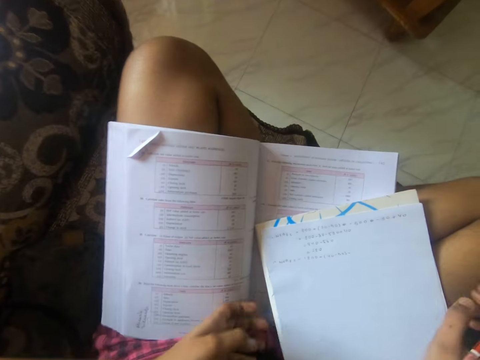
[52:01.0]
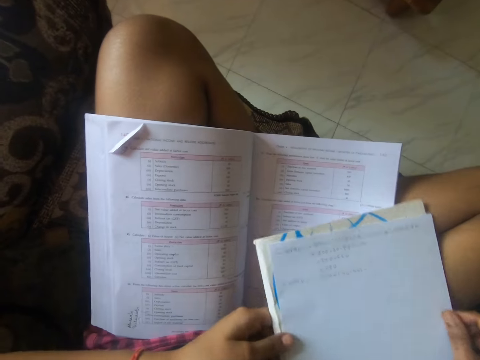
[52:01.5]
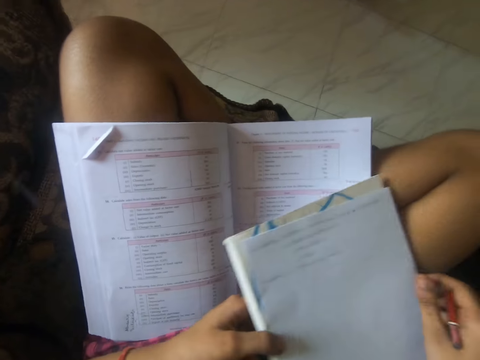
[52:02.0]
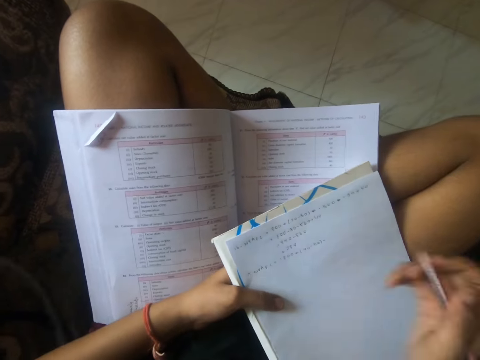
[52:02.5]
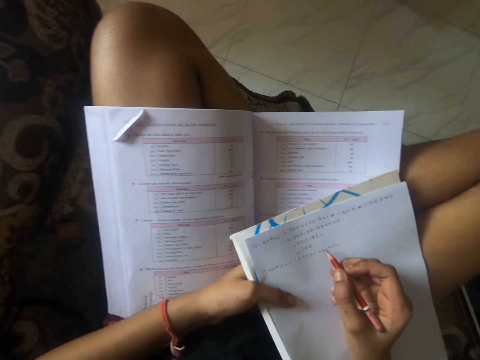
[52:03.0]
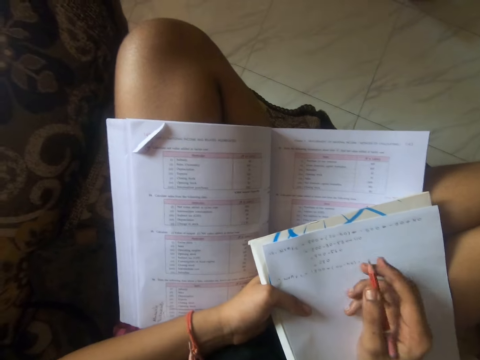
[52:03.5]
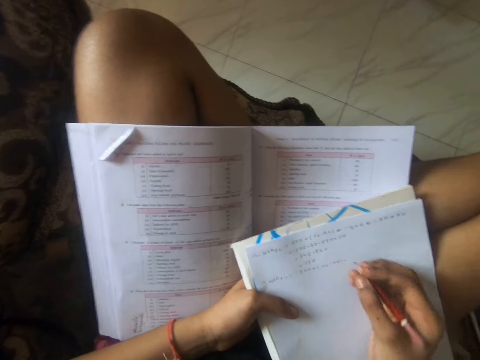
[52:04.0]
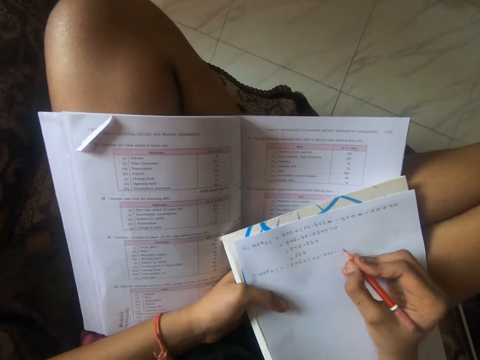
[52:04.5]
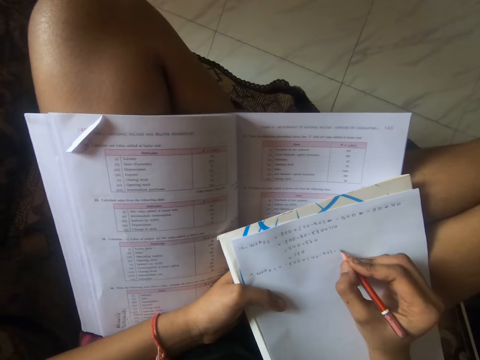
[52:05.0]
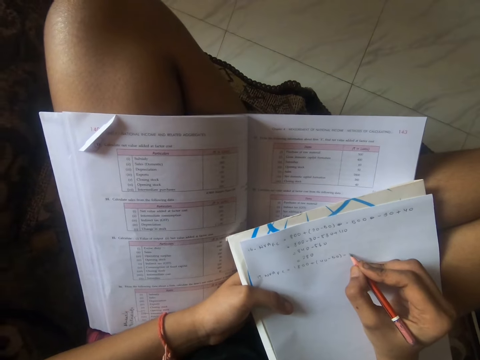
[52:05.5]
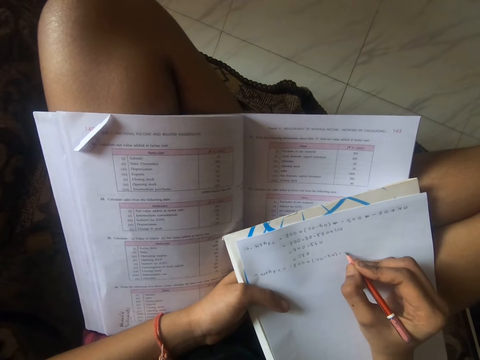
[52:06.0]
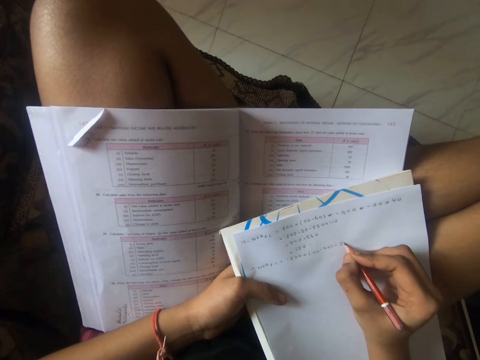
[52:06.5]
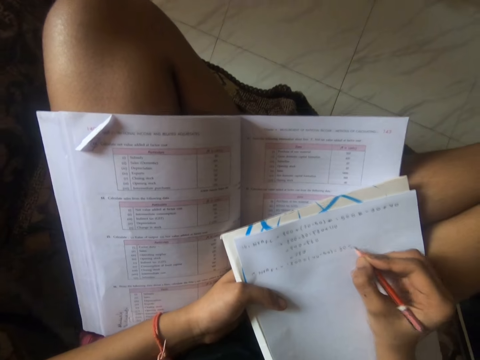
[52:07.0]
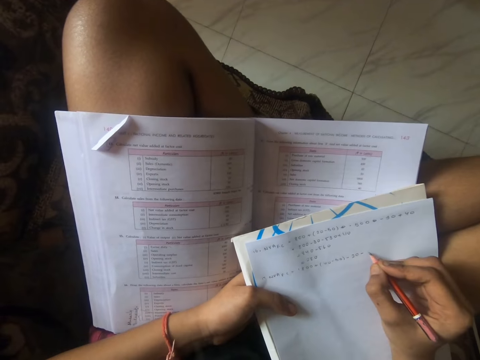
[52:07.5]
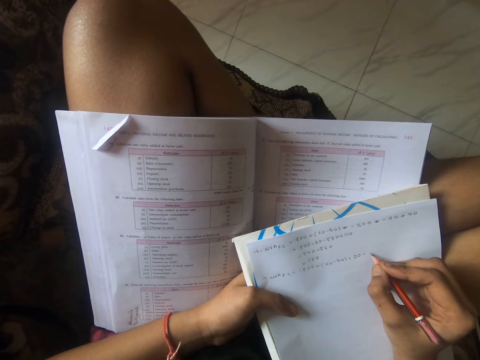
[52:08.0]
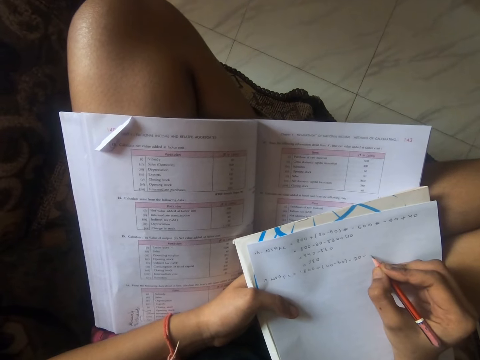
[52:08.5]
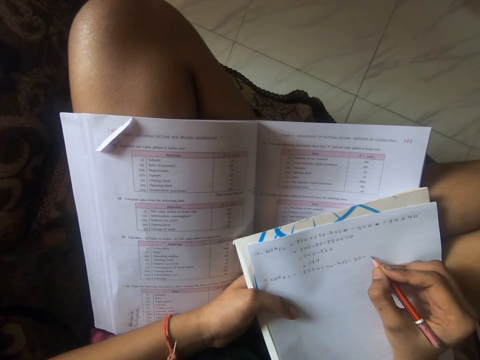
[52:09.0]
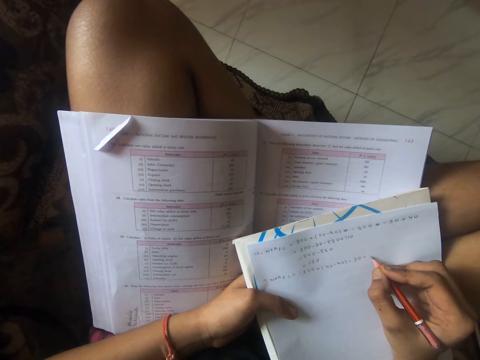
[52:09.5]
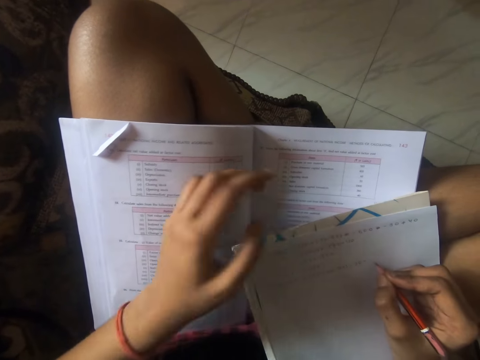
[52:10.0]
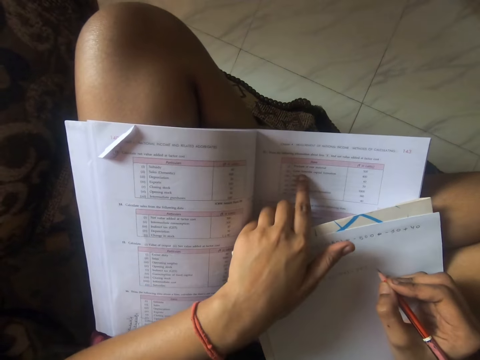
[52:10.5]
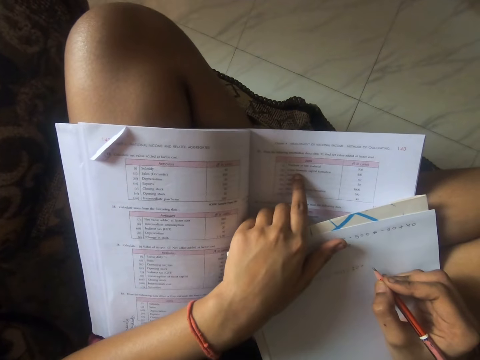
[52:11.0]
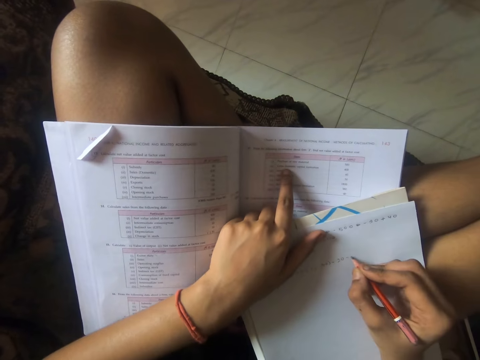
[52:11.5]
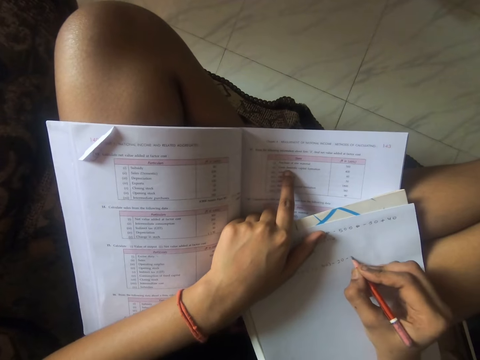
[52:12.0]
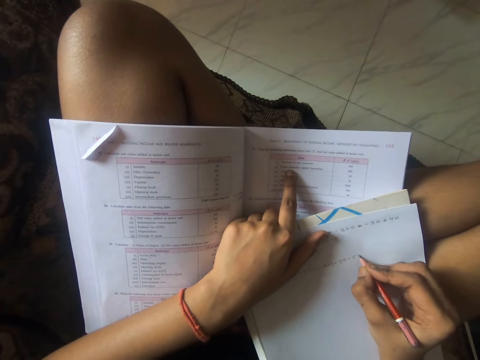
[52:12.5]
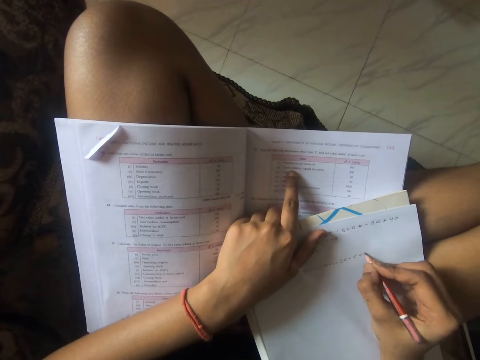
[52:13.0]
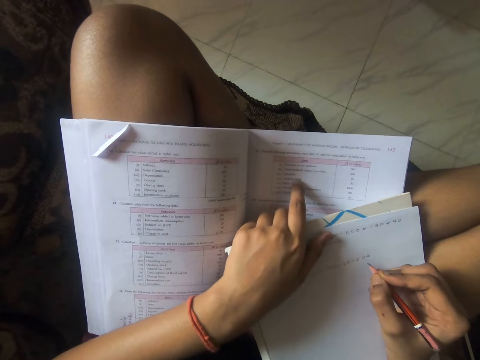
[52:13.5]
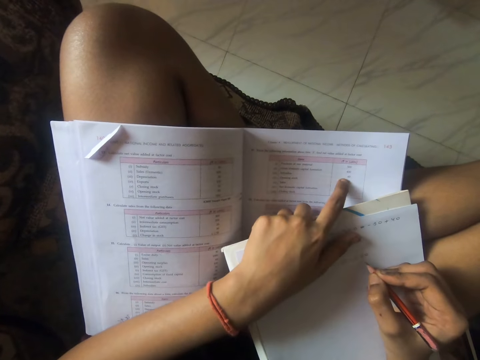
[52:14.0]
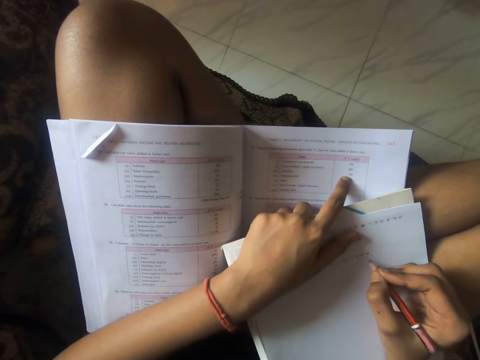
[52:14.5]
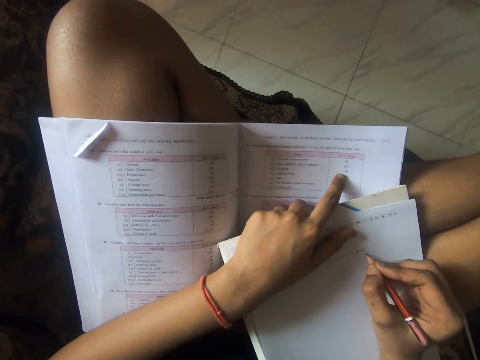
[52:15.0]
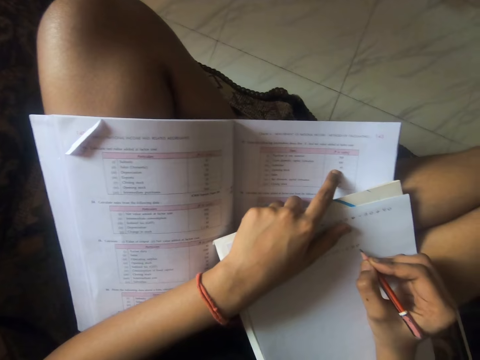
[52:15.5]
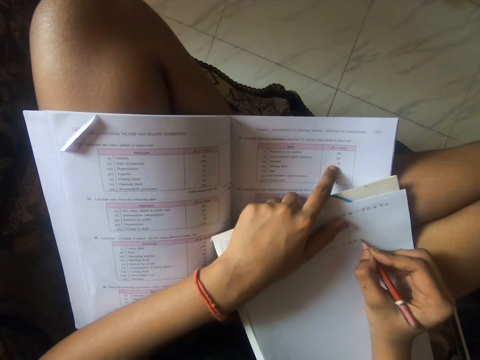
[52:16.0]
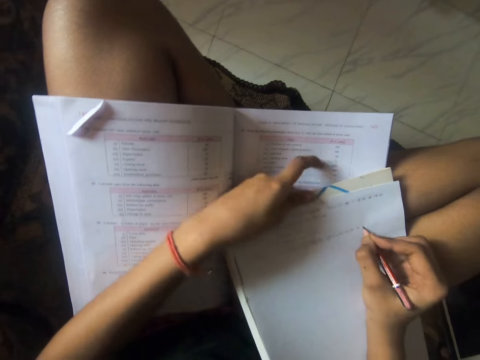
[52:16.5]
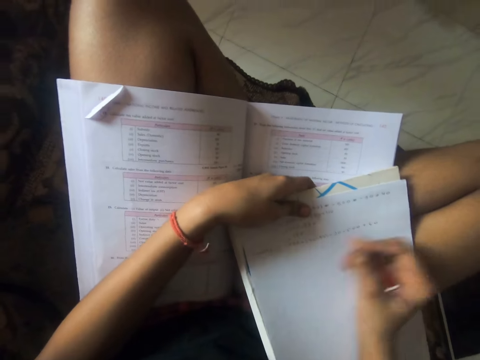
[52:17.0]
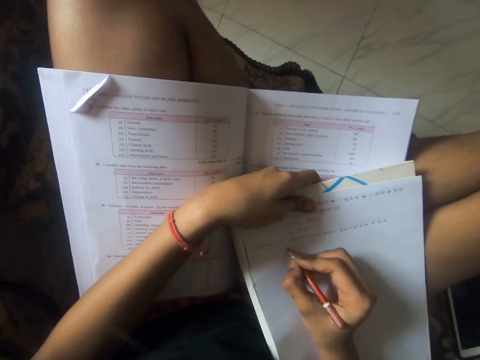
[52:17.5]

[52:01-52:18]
The camera wearer writes on the paper with the pencil. She stares at the book. She points her finger in the book. She stares at the book. She writes on the paper with the pencil.

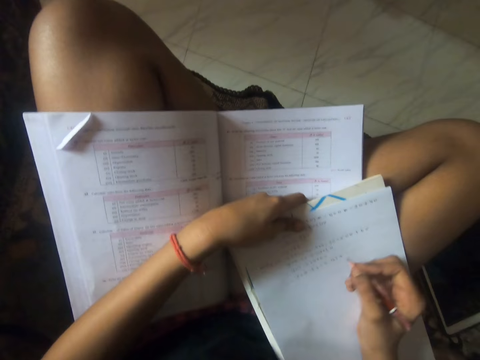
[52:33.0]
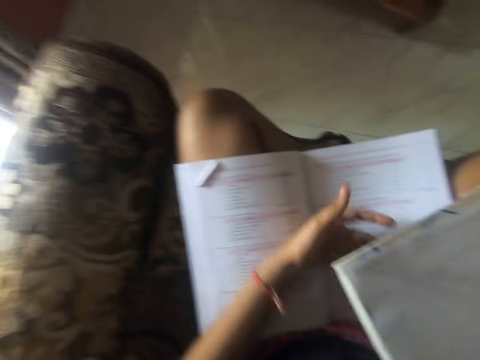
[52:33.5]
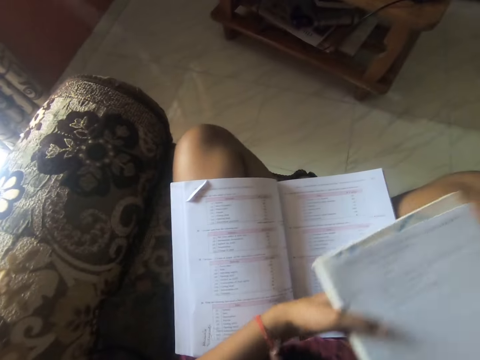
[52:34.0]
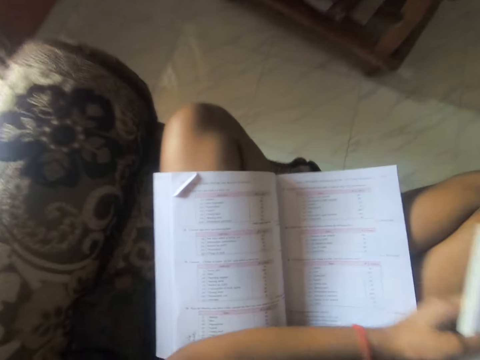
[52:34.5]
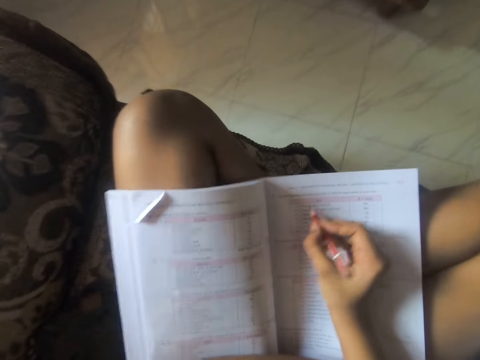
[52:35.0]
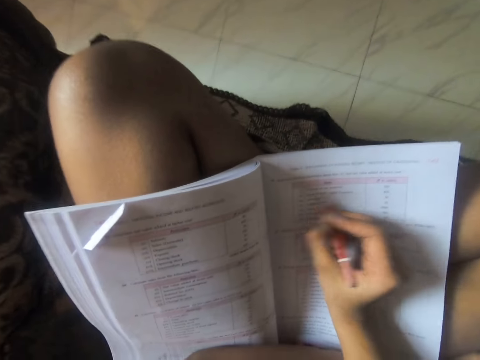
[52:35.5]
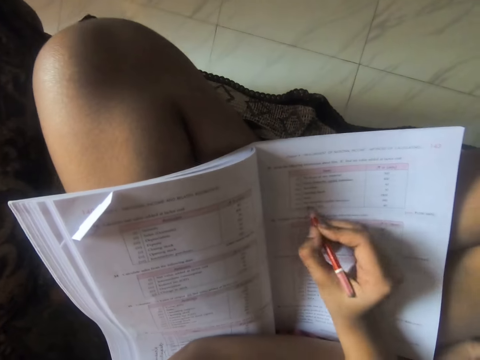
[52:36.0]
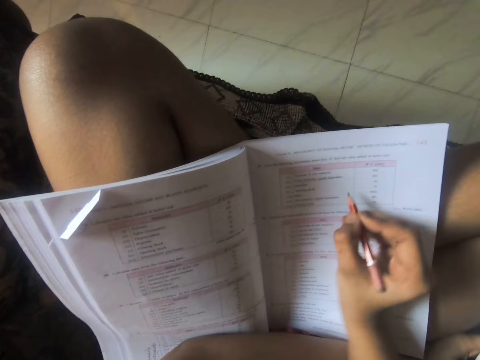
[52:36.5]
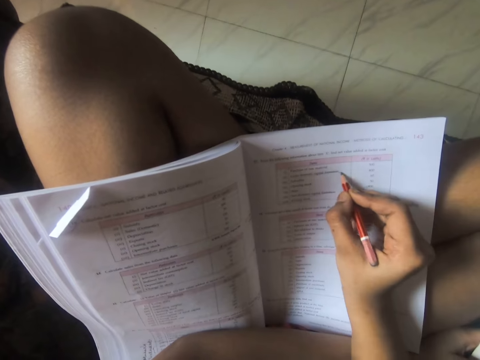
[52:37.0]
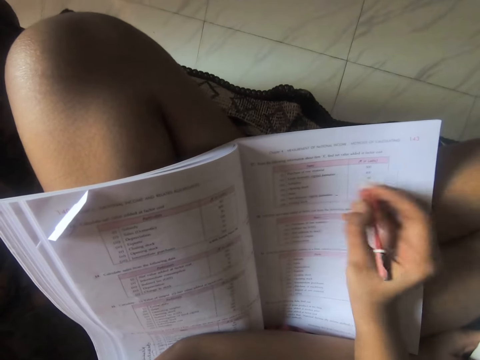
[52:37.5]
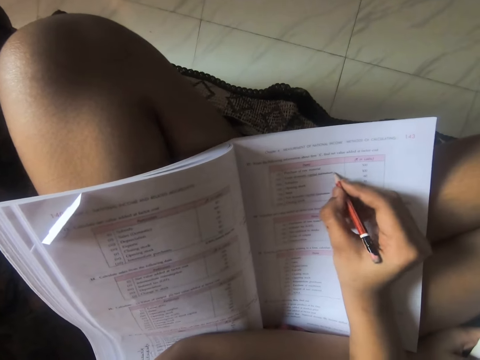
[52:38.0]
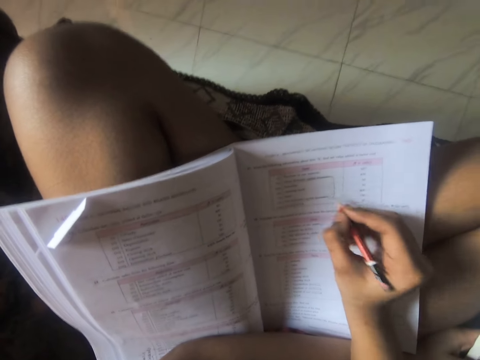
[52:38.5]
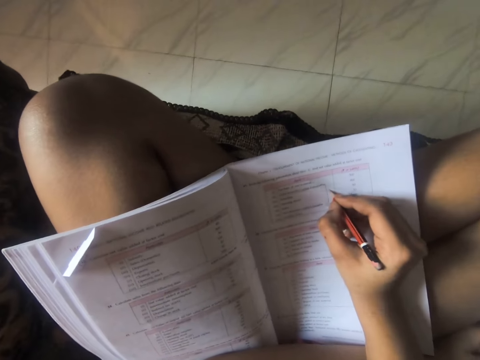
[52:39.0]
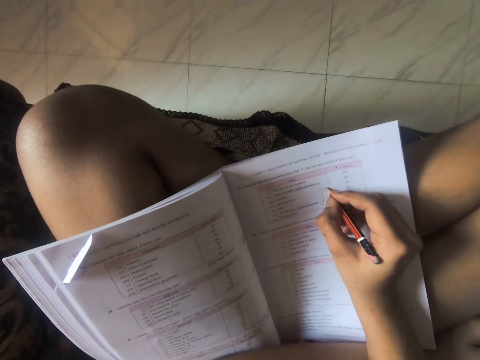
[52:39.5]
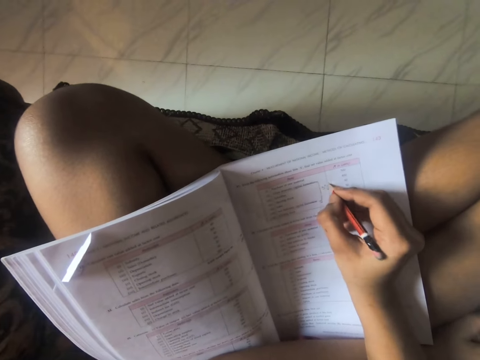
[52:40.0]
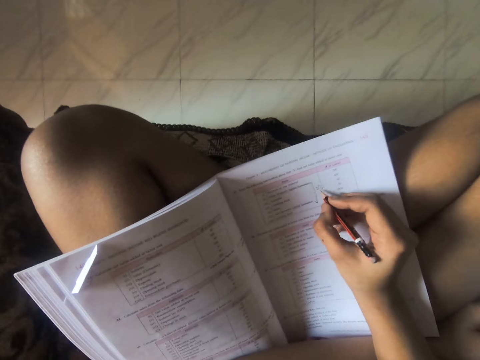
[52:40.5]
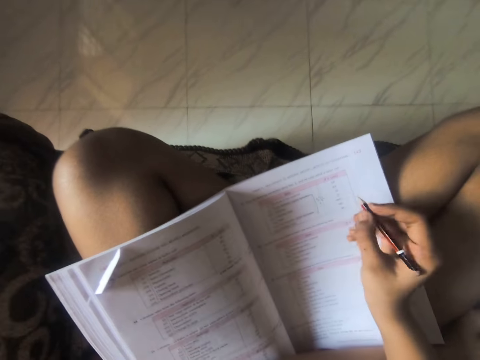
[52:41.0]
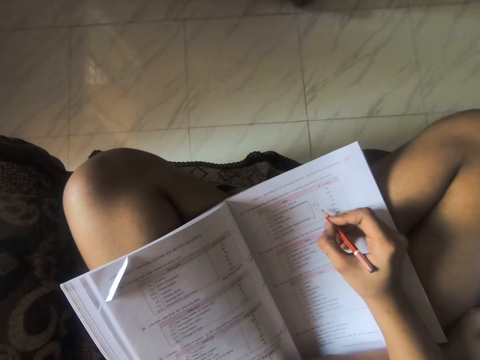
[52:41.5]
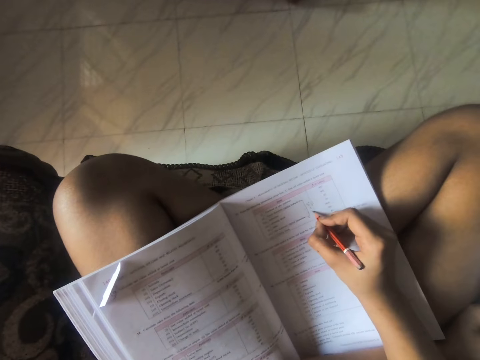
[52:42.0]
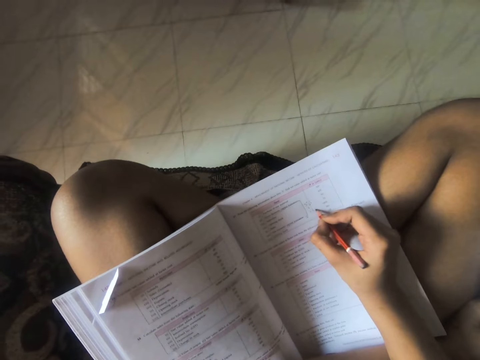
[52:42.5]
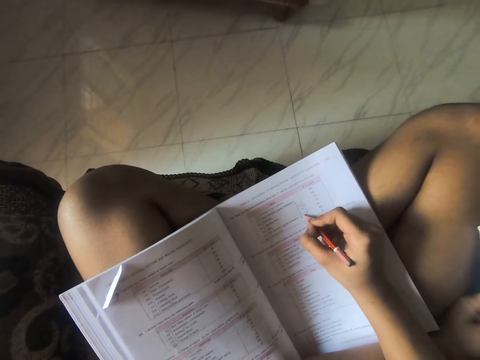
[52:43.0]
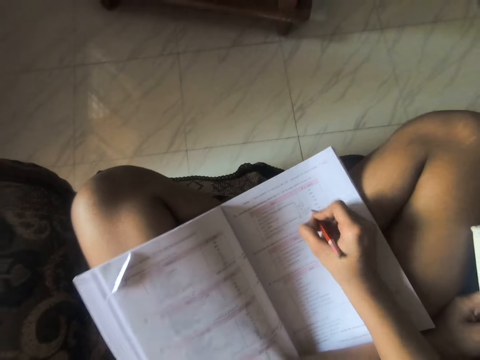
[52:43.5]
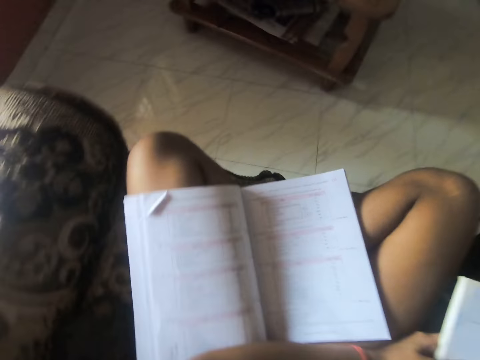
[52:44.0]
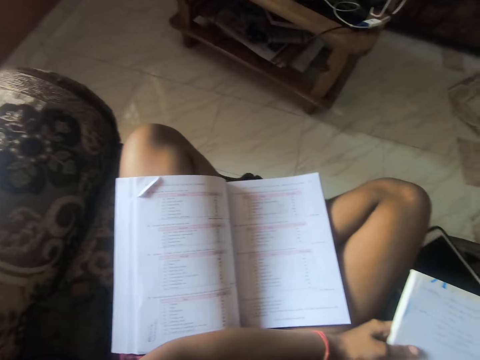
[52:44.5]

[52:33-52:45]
The camera wearer moves the paper aside. They write on the book with the pencil. They highlight with the pencil. They write in the book.
